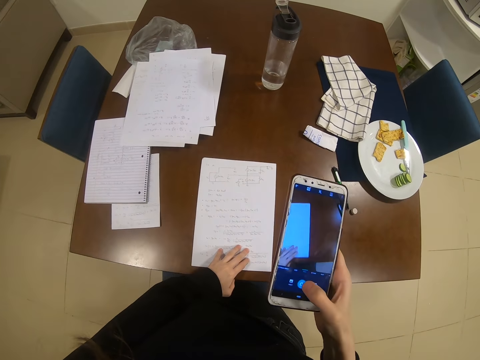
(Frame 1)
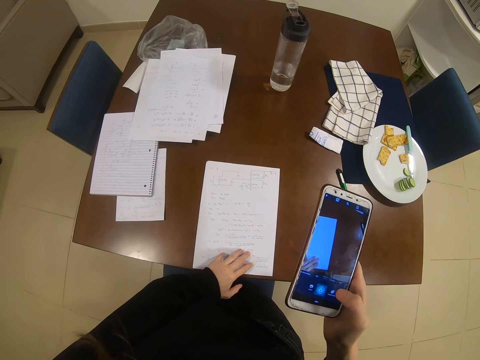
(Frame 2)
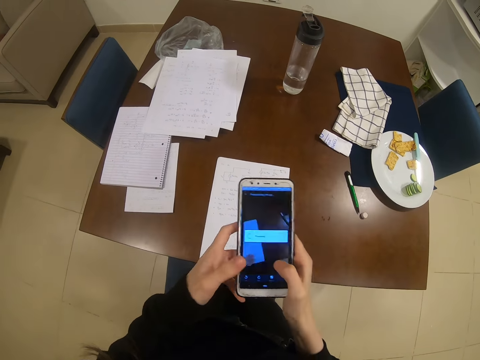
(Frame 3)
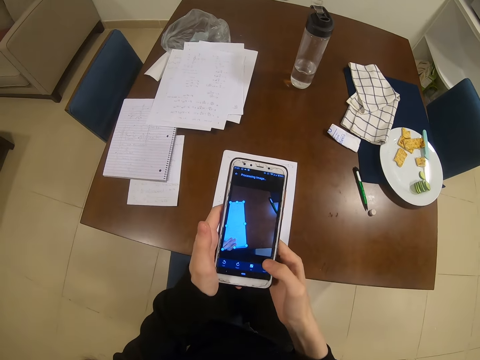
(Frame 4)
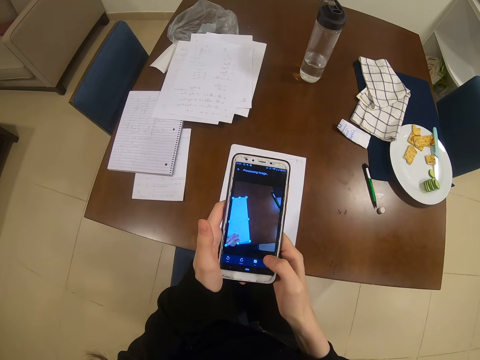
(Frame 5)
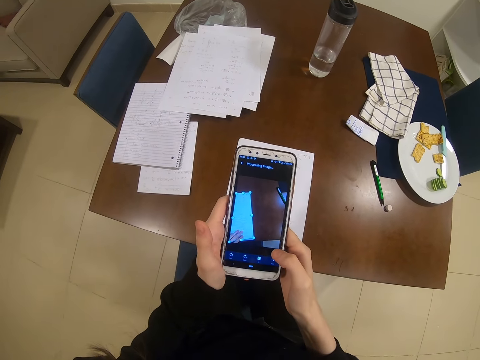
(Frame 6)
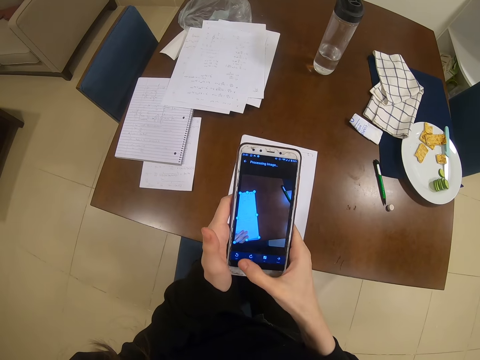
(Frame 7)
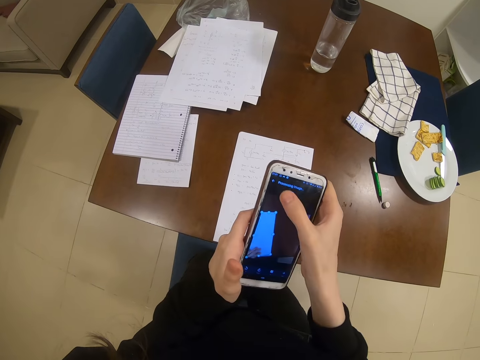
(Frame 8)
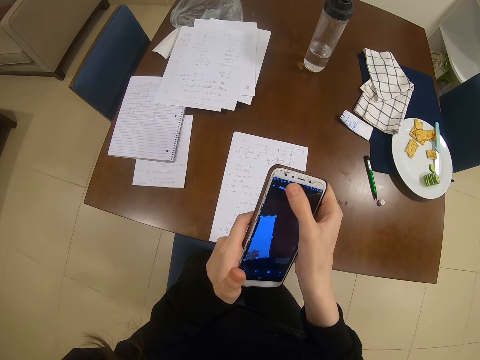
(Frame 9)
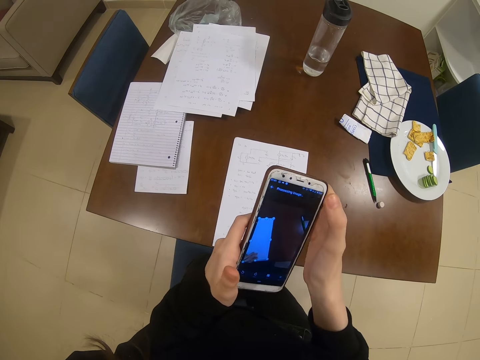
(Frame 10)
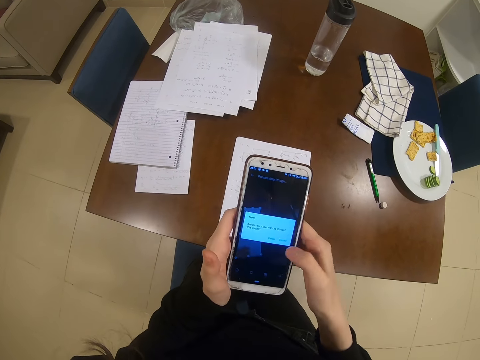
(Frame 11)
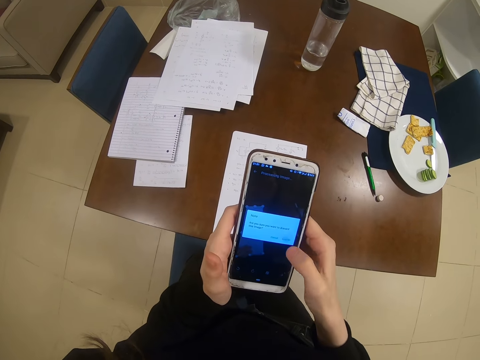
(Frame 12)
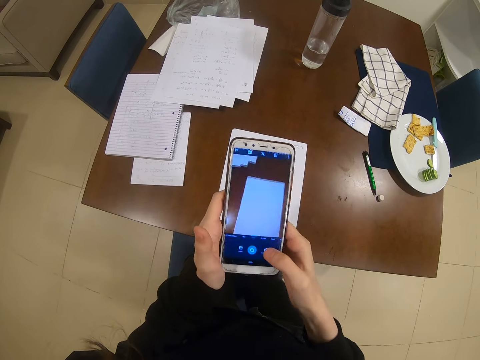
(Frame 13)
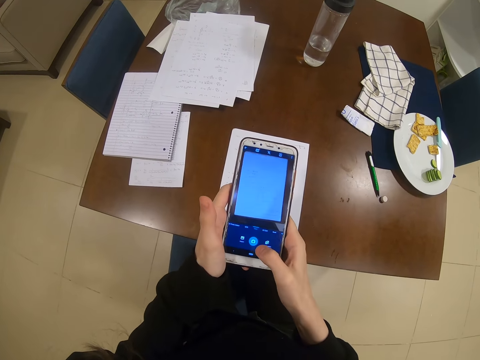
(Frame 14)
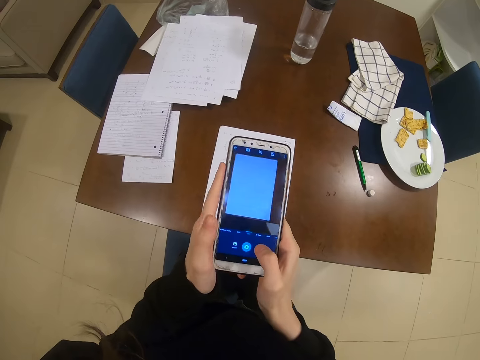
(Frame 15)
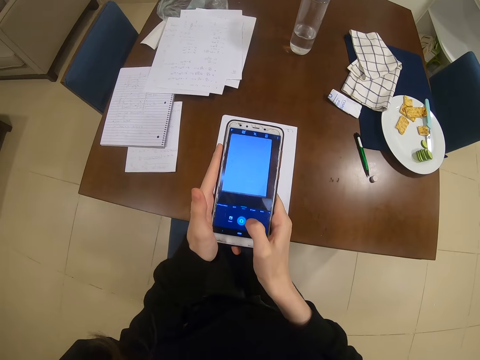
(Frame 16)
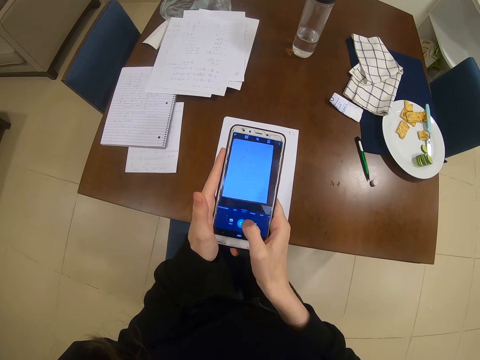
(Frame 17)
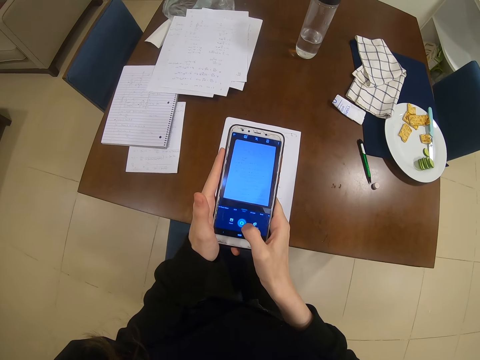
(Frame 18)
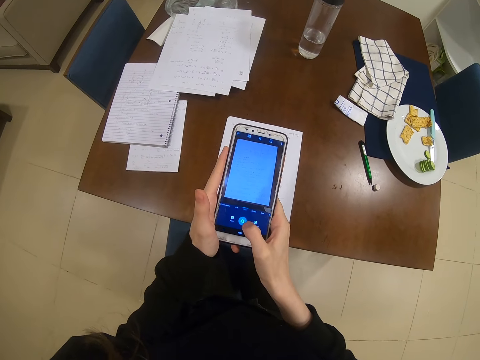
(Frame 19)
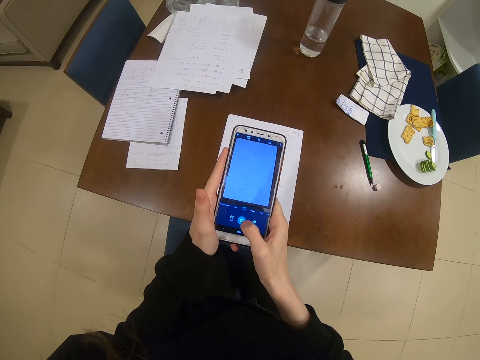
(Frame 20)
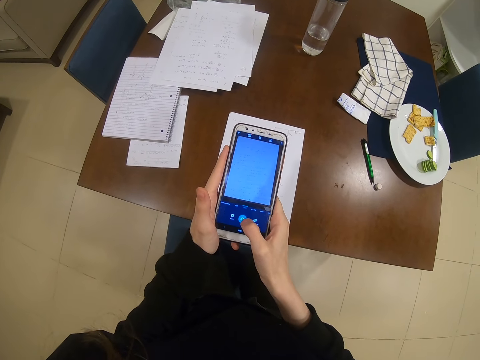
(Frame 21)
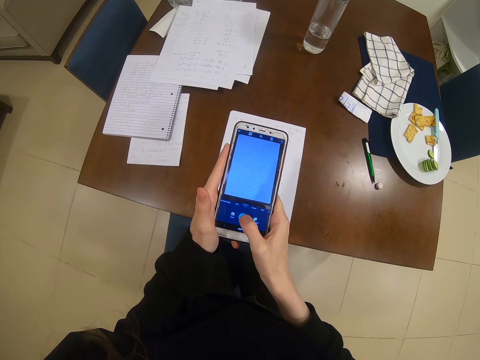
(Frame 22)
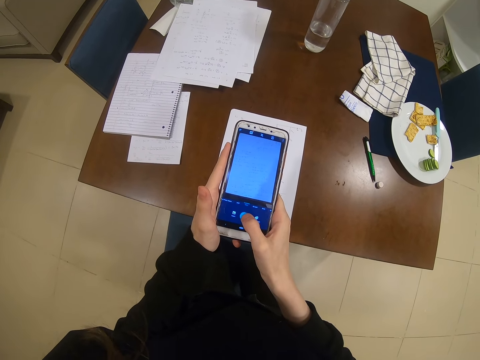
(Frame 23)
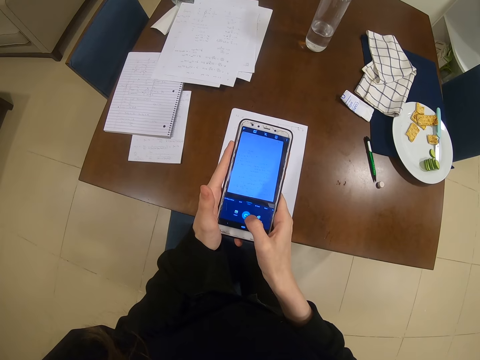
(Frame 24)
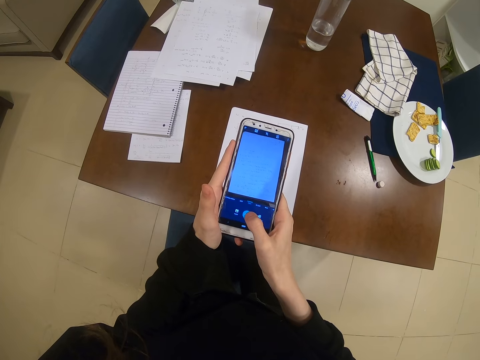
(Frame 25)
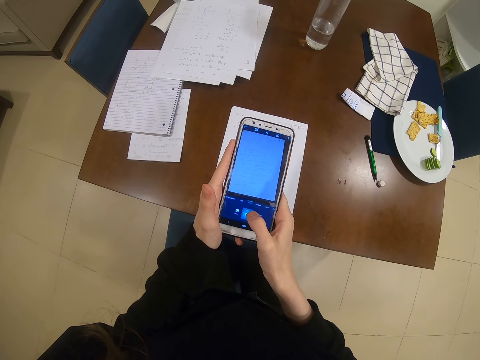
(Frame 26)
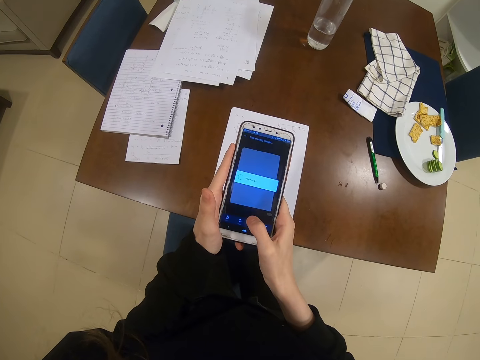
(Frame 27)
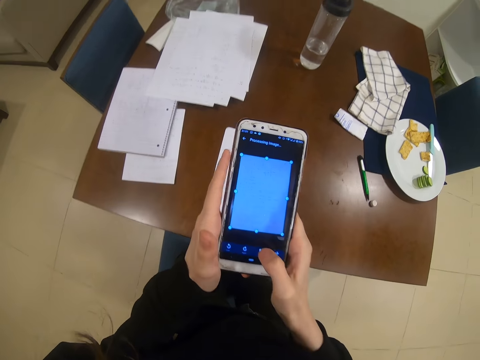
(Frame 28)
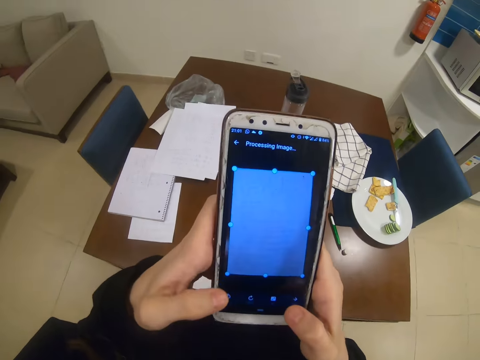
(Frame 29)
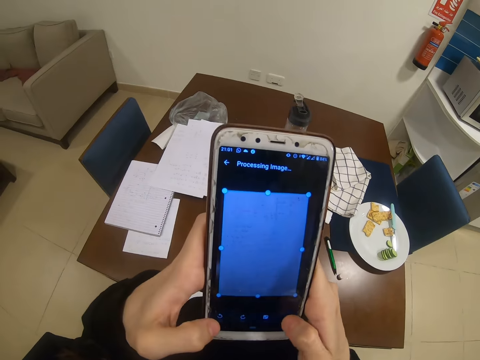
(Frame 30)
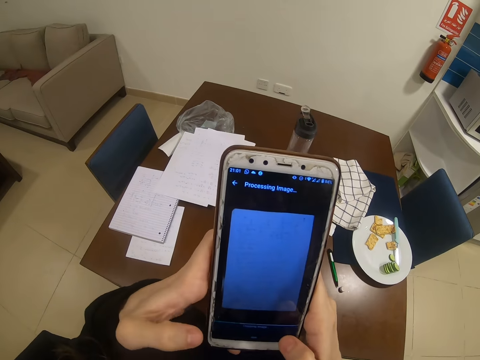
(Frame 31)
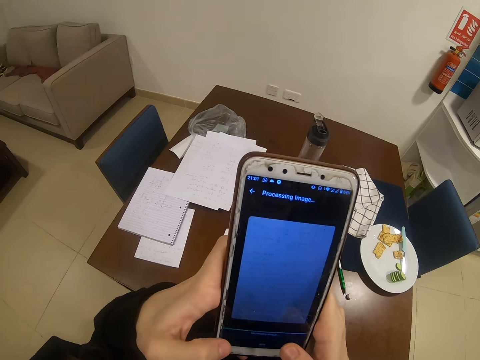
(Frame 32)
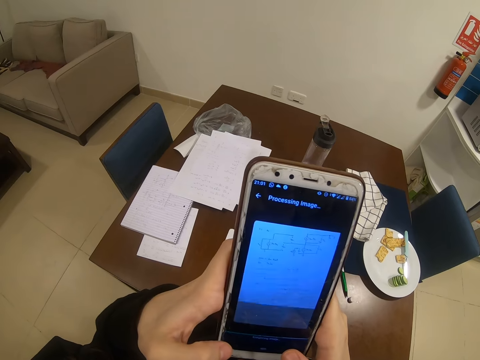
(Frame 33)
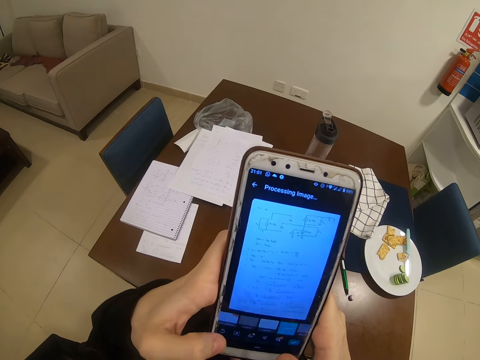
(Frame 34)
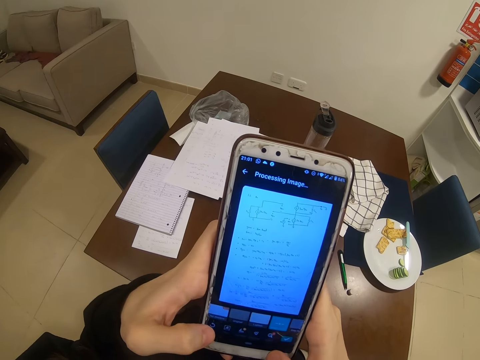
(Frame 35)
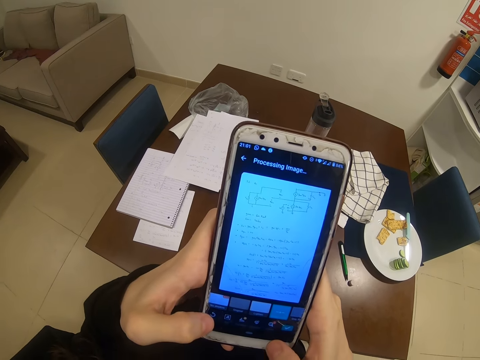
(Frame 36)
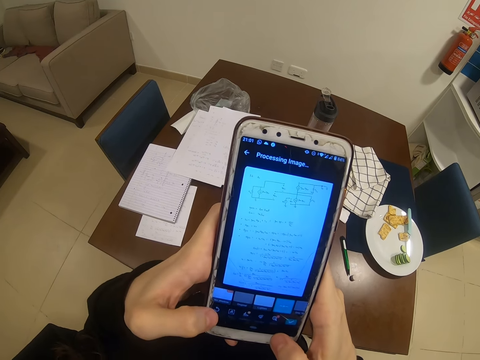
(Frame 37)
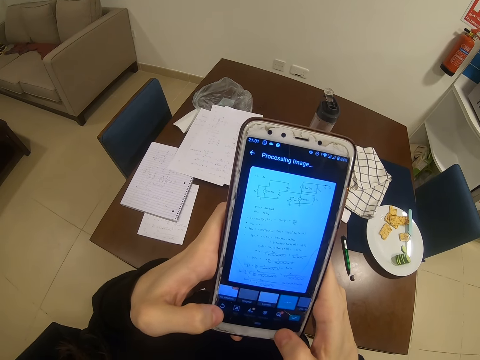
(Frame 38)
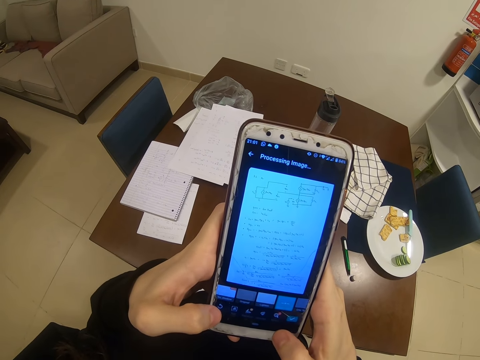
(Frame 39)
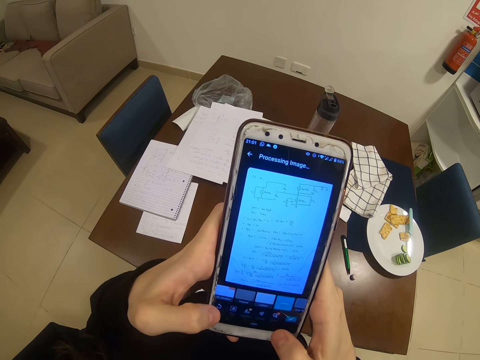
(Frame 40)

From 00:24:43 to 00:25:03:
The camera wearer takes a picture. They operate the phone. They dial the phone.

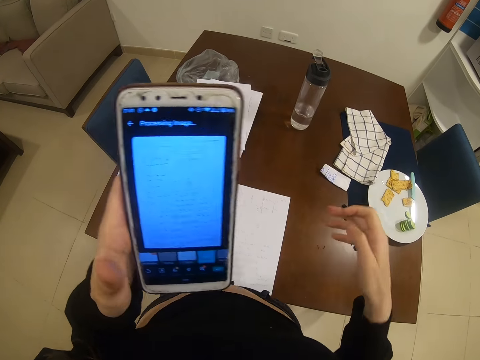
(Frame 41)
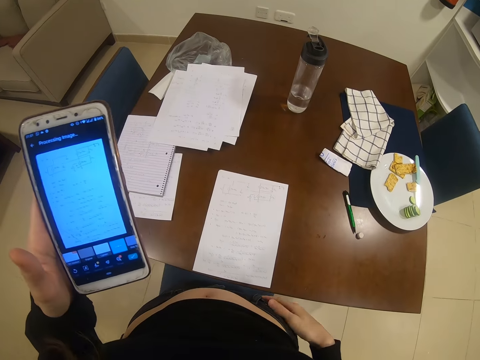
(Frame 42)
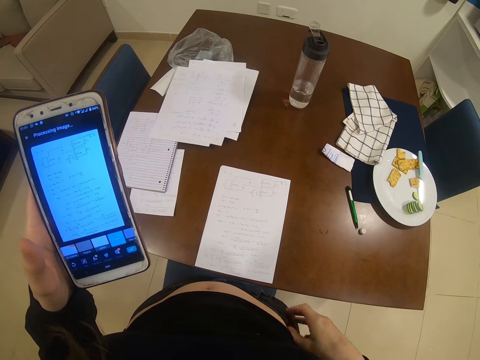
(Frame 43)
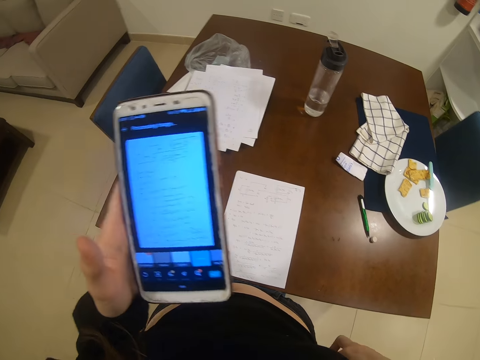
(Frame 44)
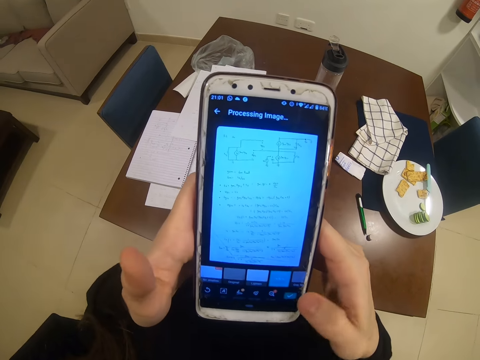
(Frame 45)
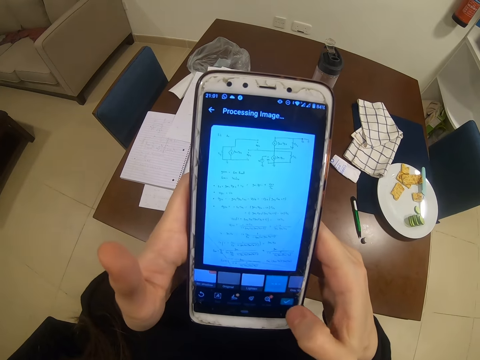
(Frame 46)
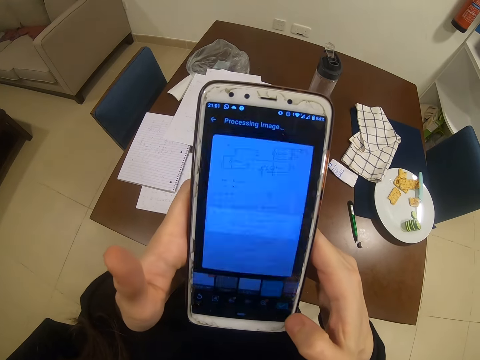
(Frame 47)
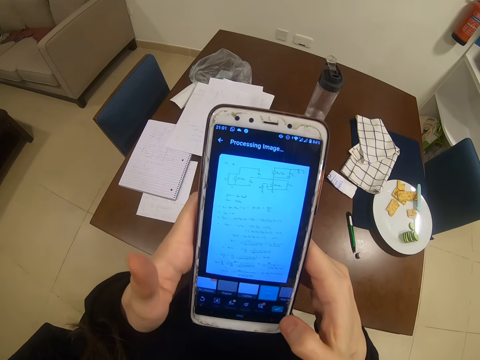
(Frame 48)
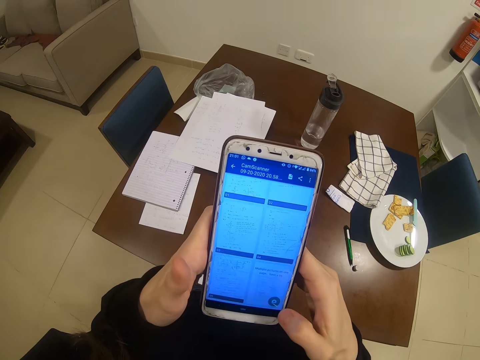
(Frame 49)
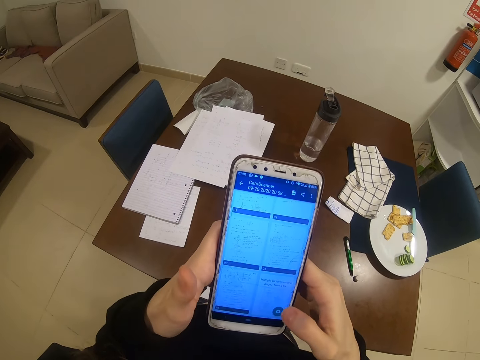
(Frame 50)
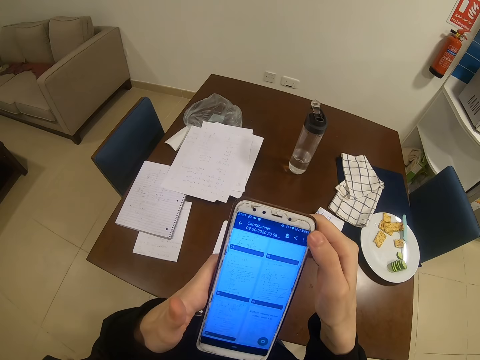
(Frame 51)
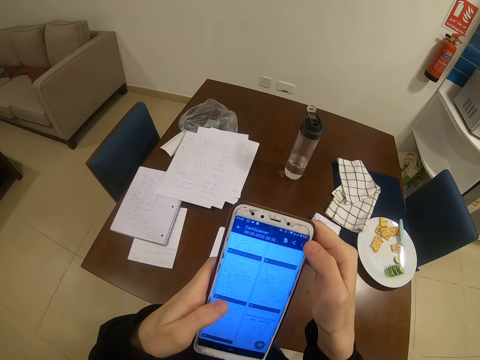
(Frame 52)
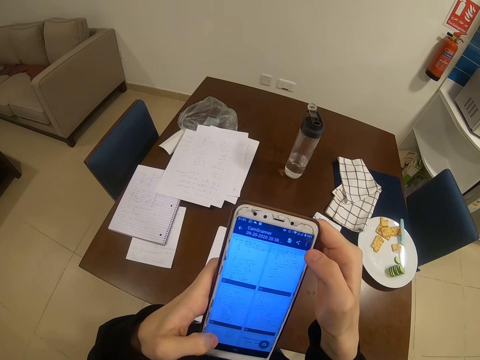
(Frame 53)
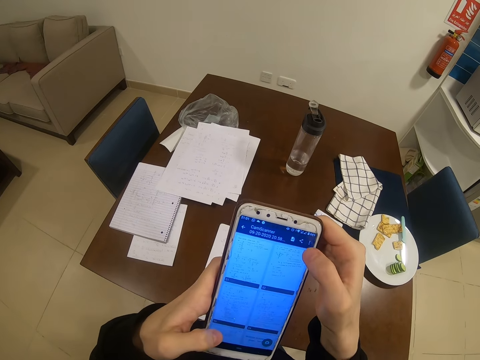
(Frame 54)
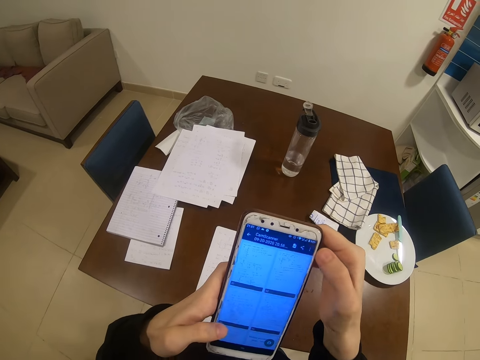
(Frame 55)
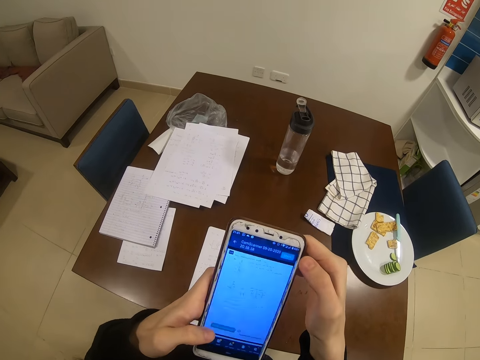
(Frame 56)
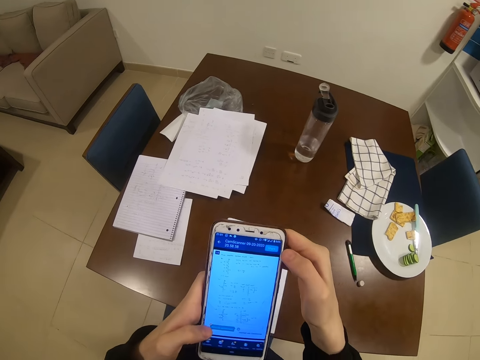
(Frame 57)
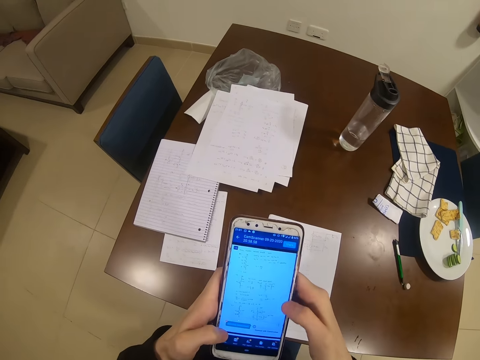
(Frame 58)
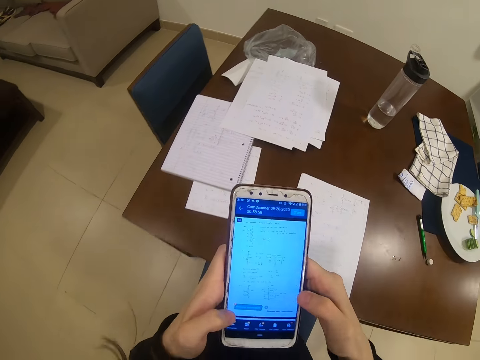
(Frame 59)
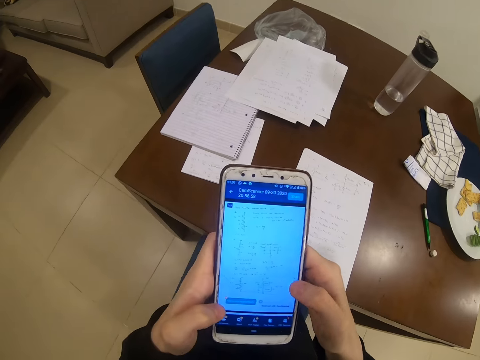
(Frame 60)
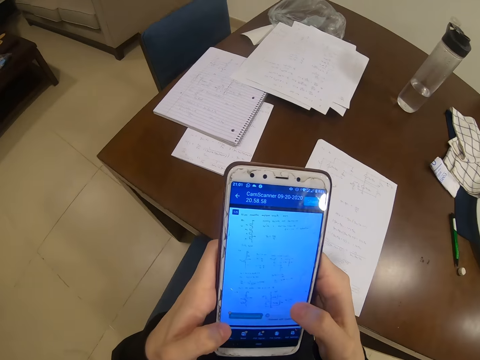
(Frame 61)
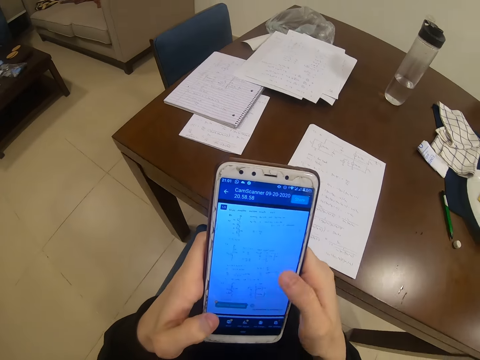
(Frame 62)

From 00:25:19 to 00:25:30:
The camera wearer touches the stomach. They operate the phone.
